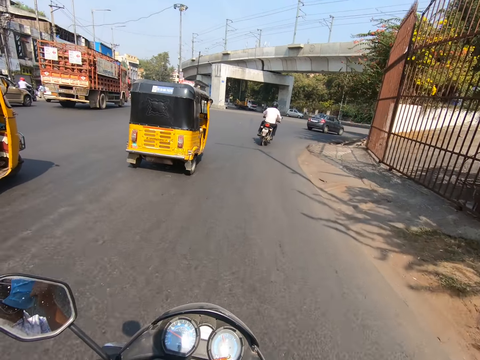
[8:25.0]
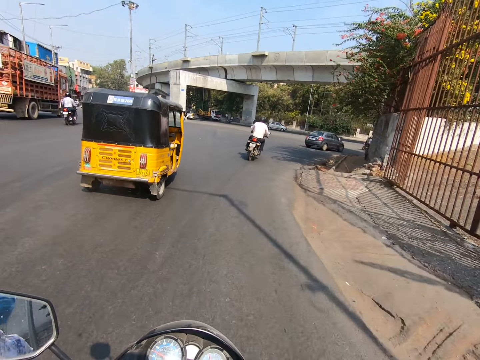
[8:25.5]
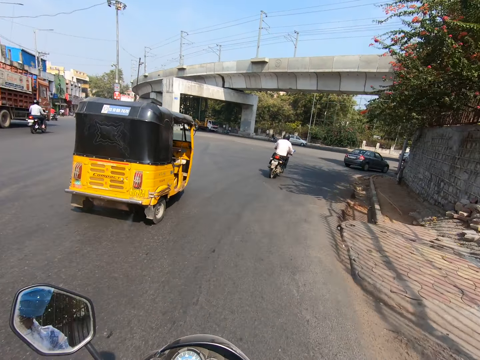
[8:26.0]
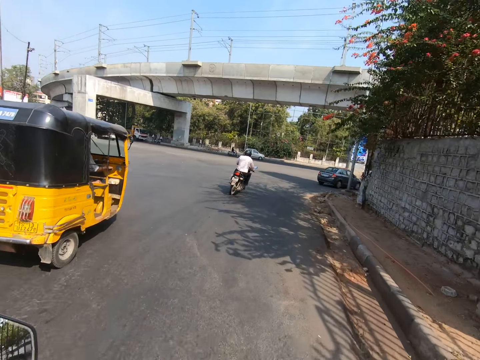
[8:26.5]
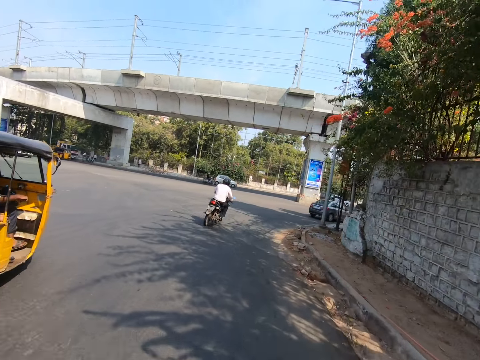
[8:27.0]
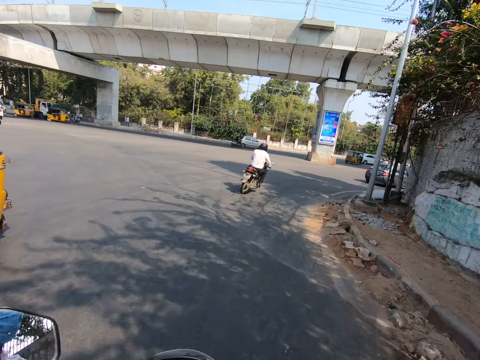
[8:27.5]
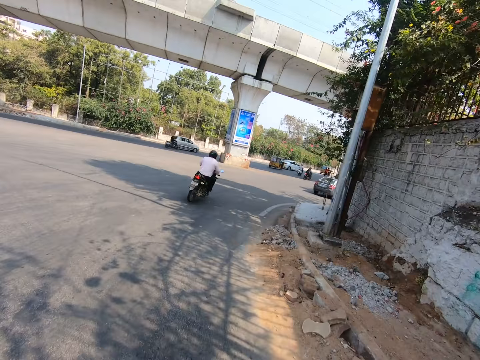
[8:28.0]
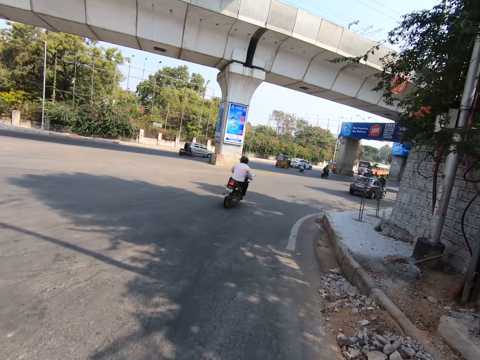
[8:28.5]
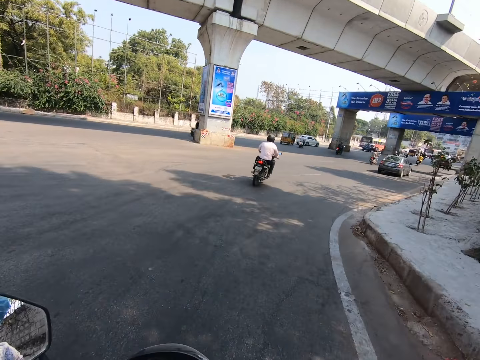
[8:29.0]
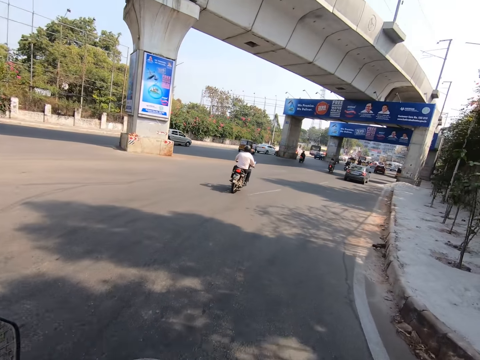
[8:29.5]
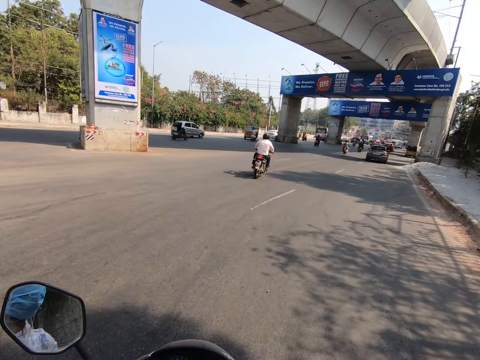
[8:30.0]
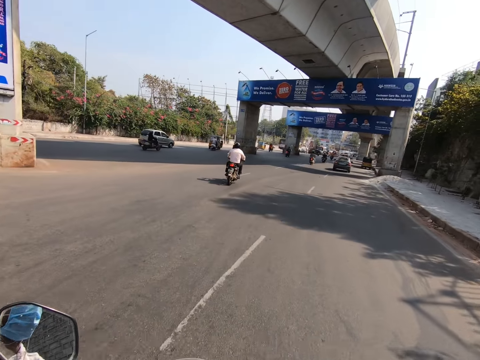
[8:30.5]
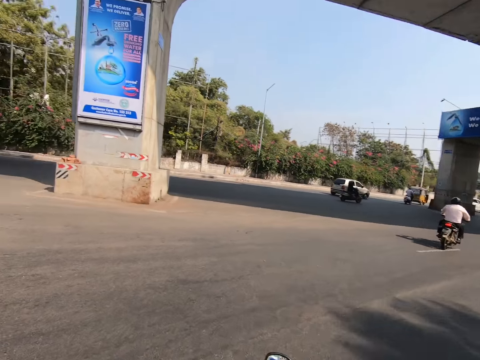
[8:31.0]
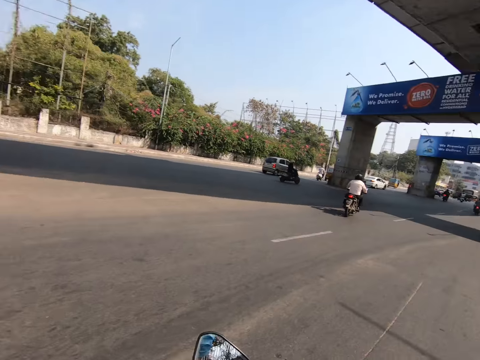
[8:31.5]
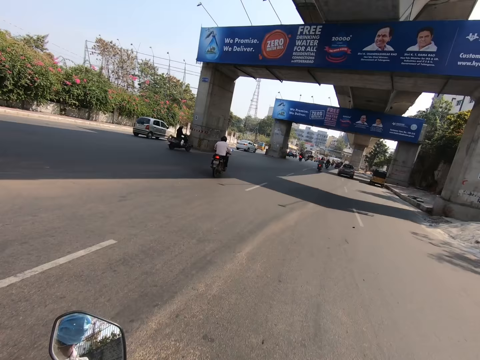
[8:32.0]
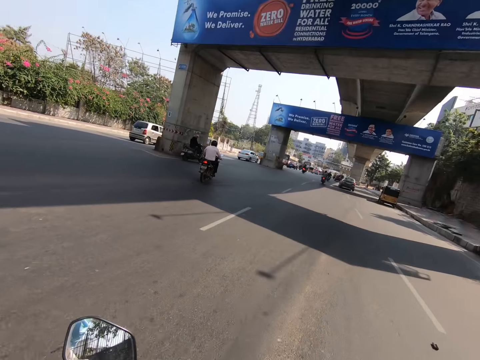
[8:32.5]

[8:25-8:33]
The camera wearer rides past a tricycle.

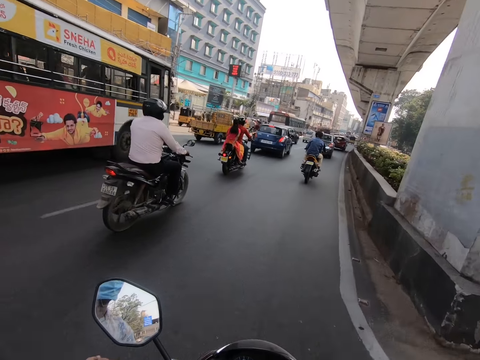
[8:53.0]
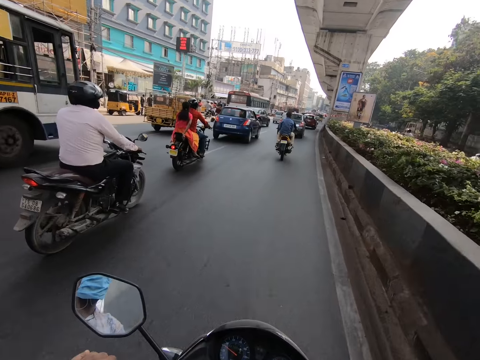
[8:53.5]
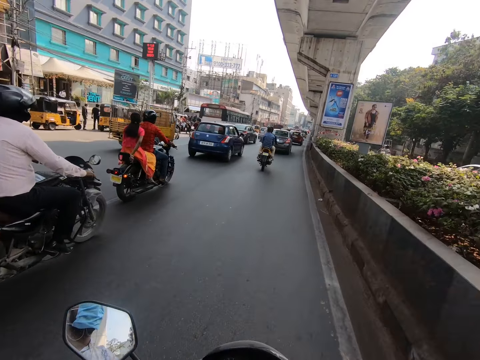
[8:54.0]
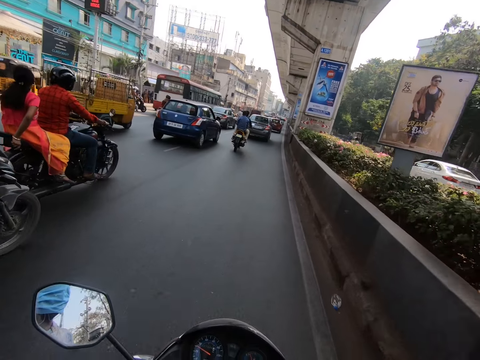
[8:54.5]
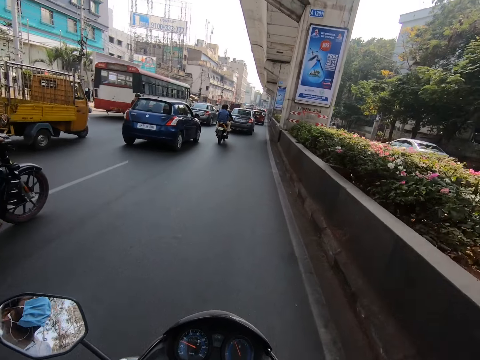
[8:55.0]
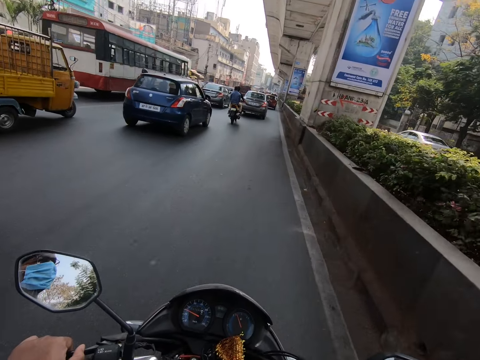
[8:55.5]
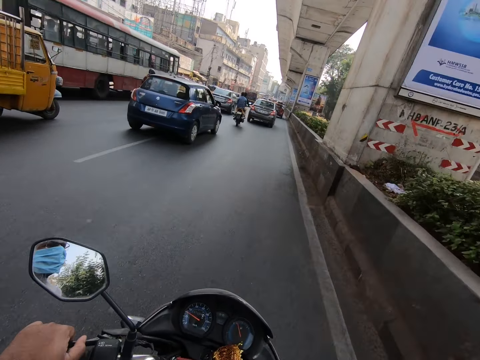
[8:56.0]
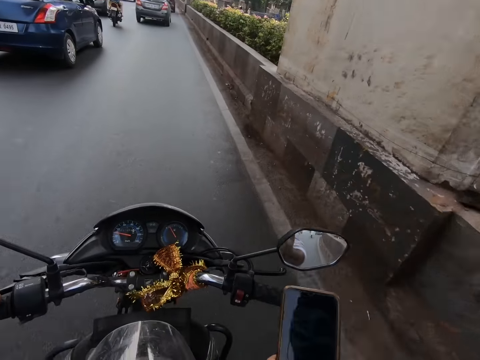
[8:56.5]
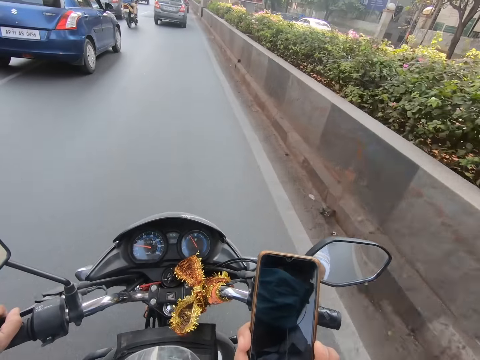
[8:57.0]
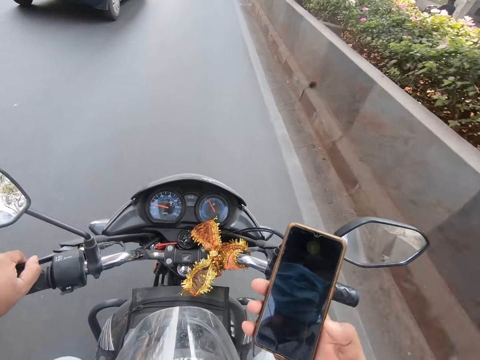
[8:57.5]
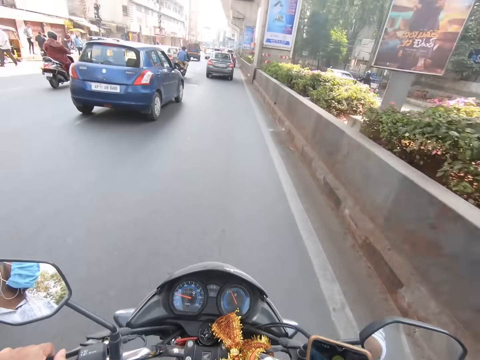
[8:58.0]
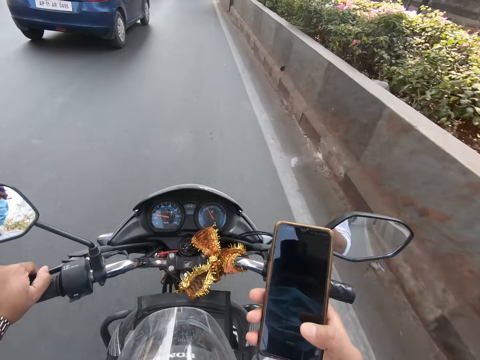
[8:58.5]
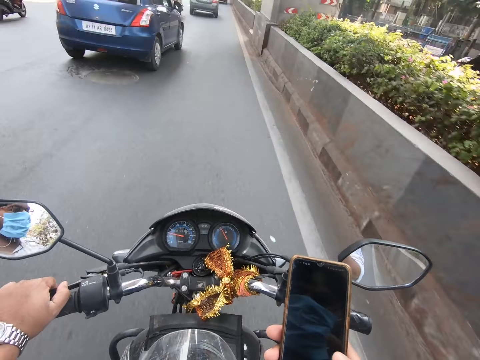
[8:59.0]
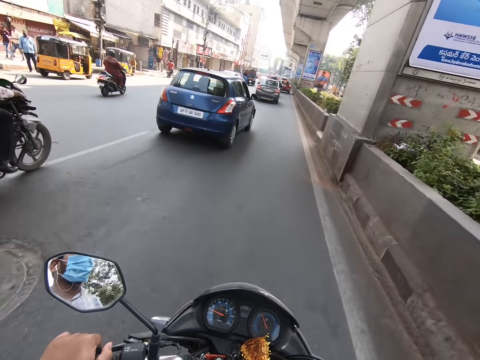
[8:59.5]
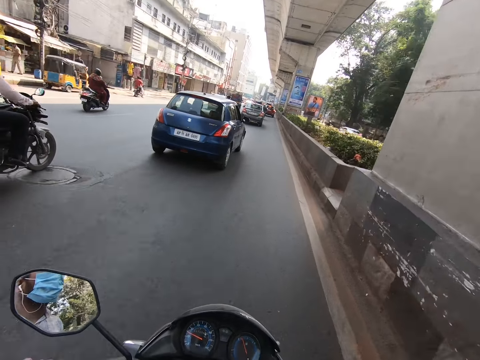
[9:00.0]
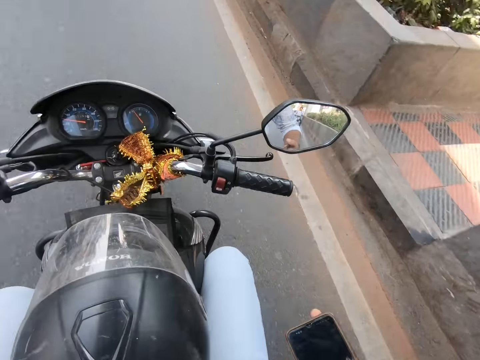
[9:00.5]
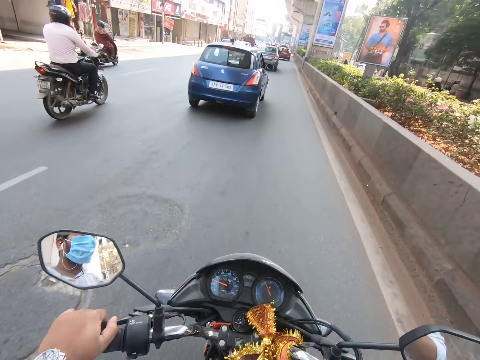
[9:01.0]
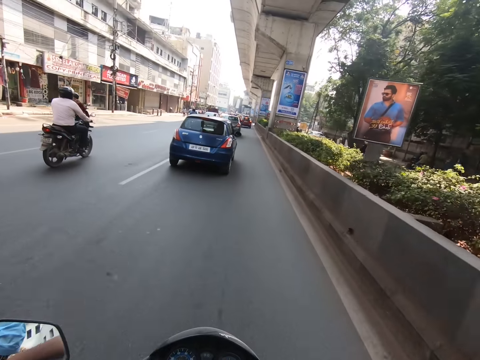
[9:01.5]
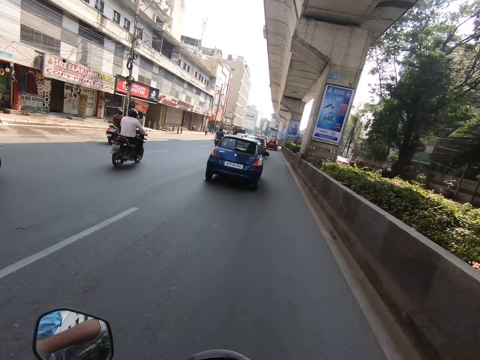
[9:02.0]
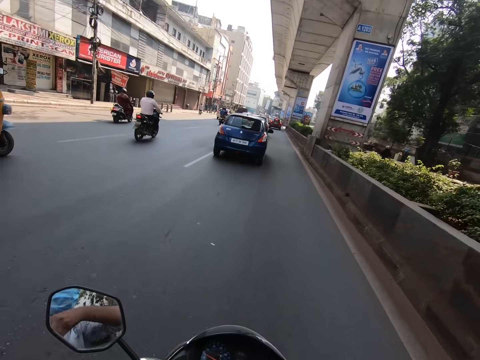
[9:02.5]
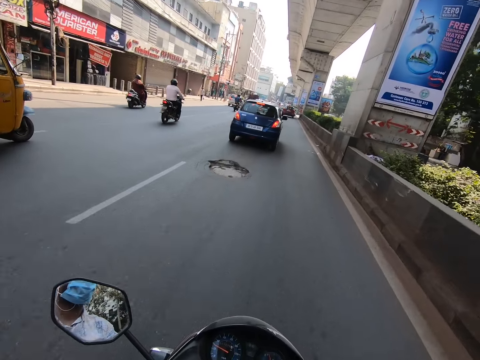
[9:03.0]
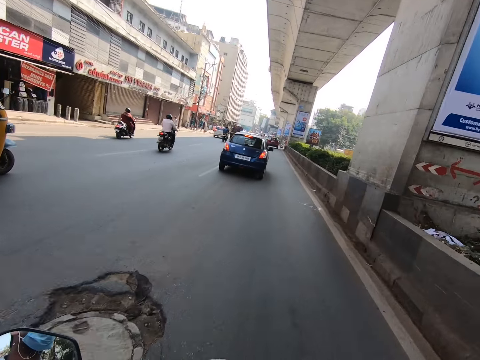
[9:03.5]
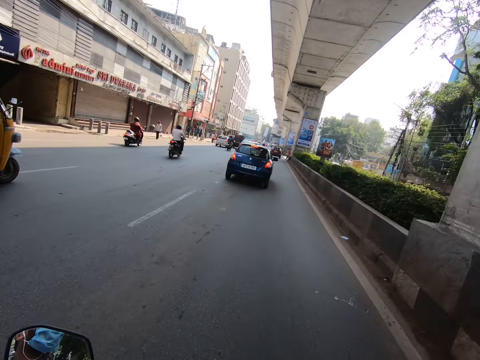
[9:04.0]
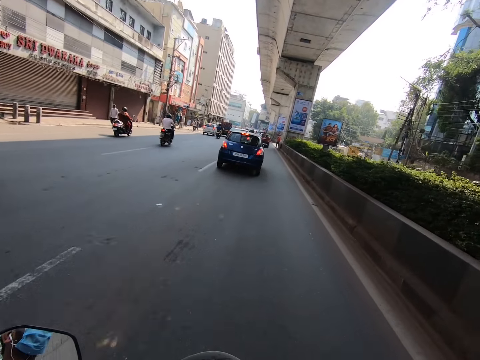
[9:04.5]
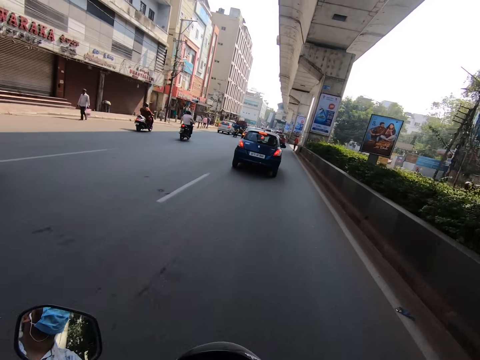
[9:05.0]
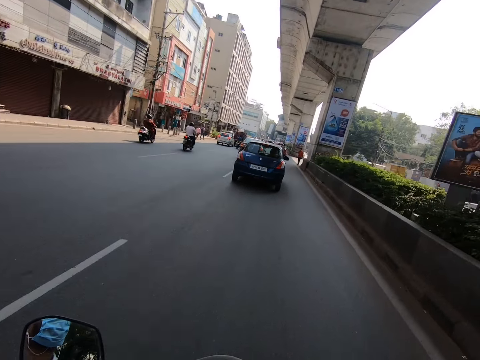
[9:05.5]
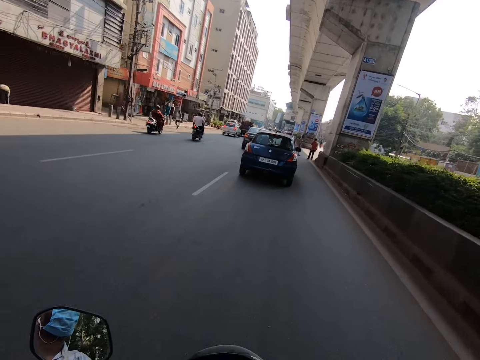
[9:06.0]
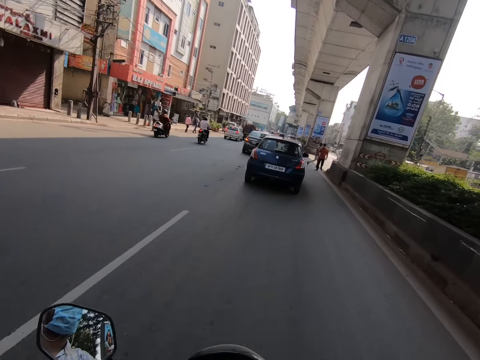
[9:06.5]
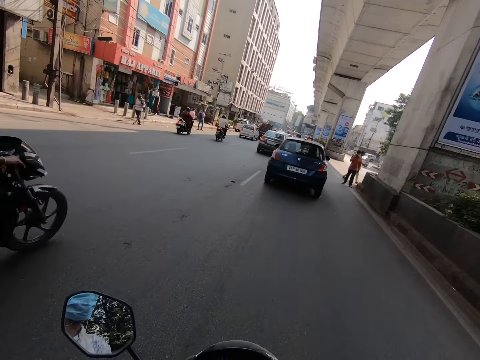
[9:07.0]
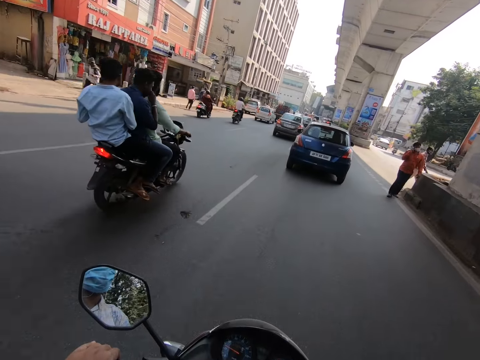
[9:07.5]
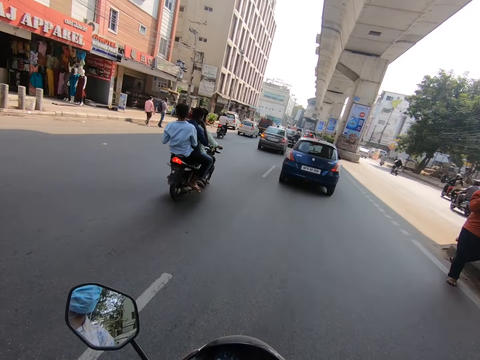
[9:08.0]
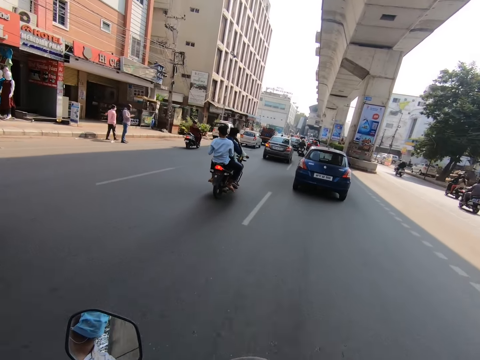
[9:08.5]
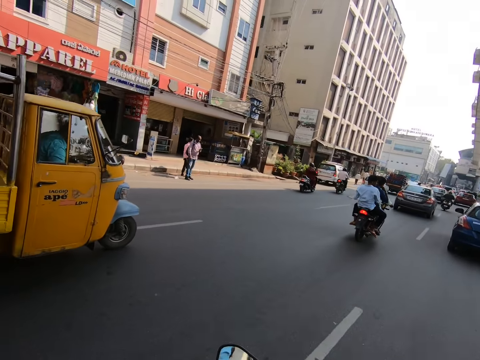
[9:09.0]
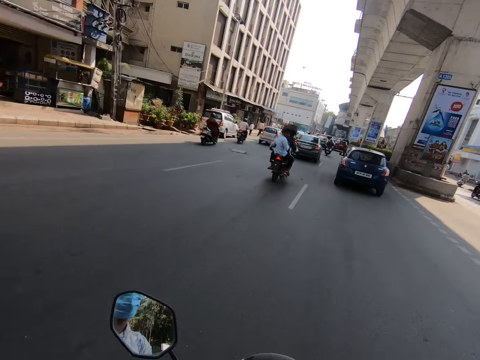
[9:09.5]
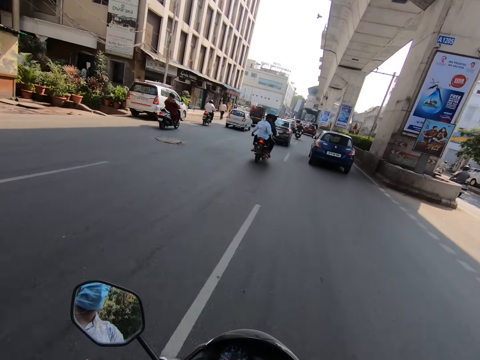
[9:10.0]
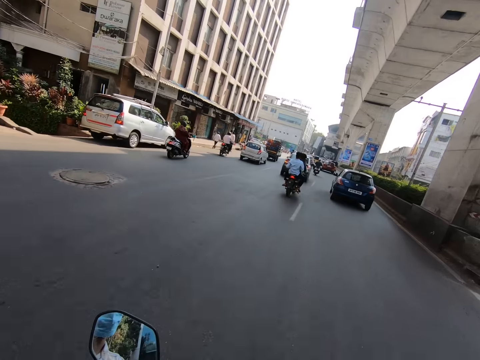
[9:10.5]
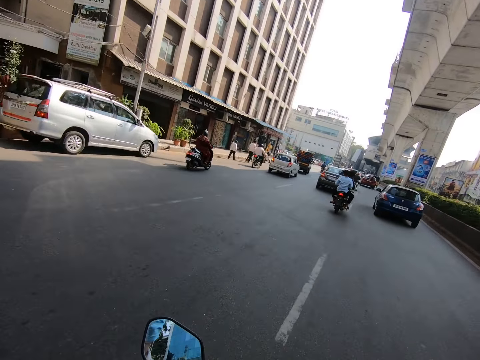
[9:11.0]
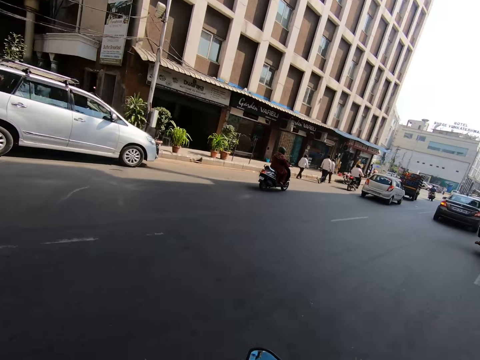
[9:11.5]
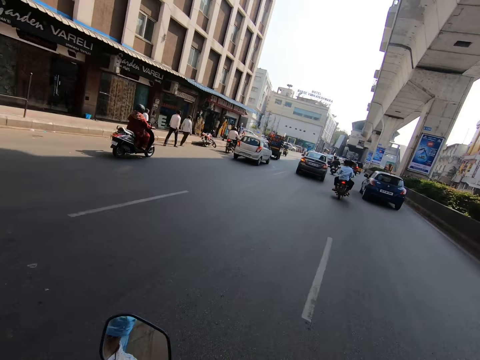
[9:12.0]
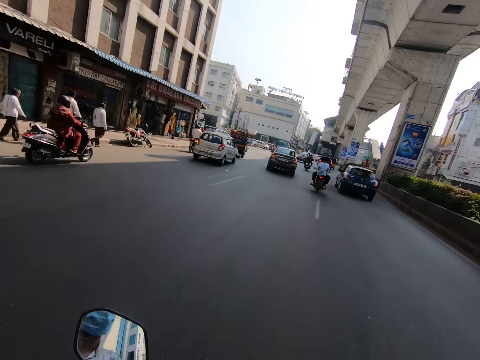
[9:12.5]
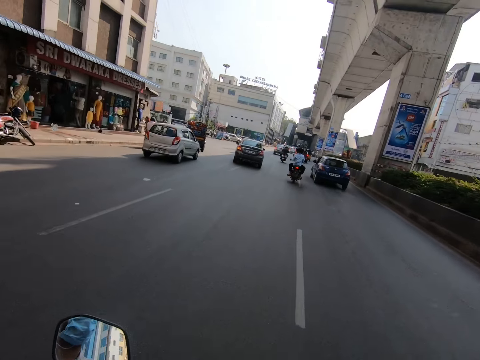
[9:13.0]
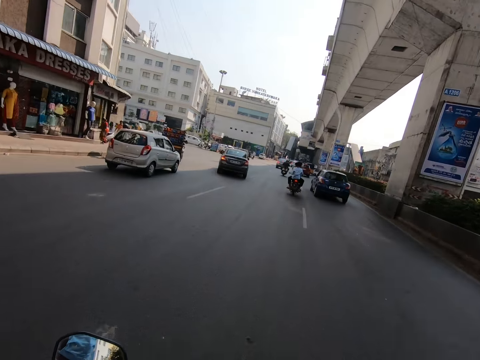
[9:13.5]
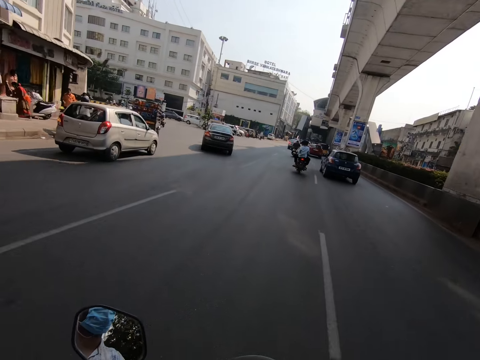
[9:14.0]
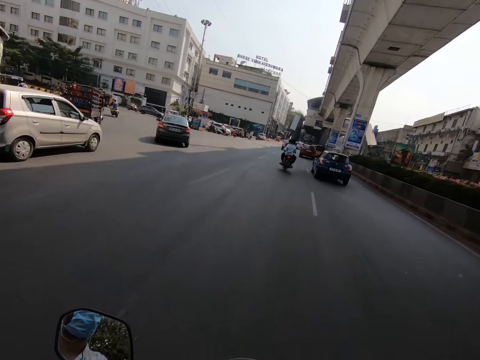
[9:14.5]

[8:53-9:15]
The camera wearer rides past a motorcycle. He rides past a motorcycle again. He picks up the phone. He operates the phone in his right hand. He looks at his phone. He puts the phone in his pocket. He rides a motorcycle. A motorcycle rides past the camera wearer.
